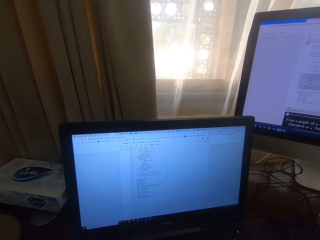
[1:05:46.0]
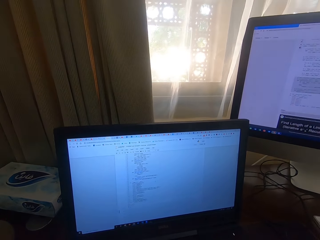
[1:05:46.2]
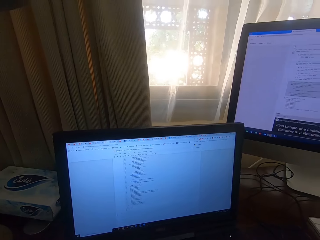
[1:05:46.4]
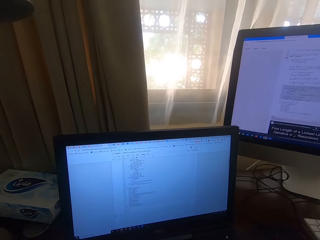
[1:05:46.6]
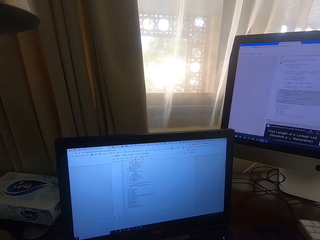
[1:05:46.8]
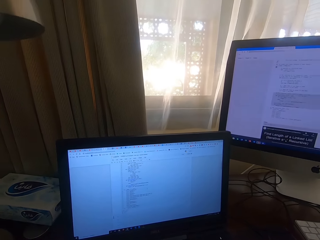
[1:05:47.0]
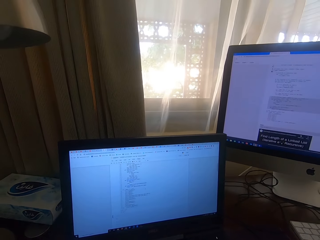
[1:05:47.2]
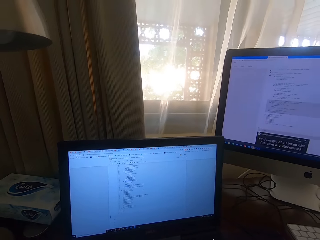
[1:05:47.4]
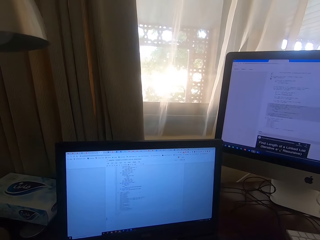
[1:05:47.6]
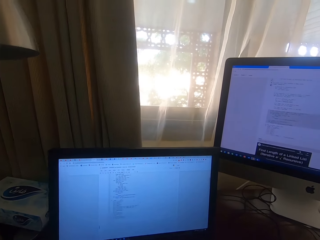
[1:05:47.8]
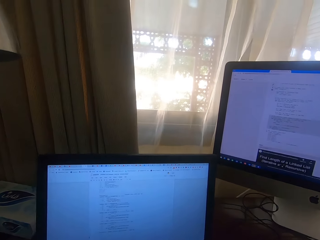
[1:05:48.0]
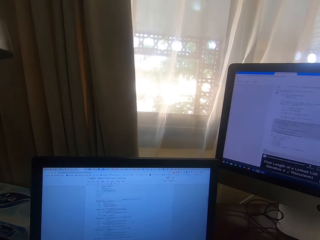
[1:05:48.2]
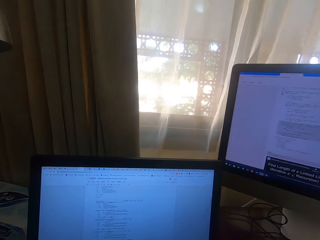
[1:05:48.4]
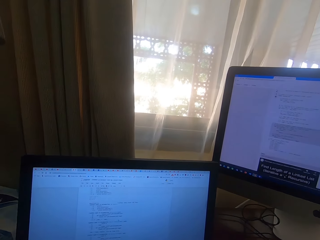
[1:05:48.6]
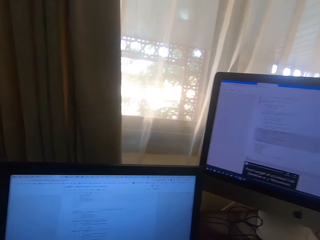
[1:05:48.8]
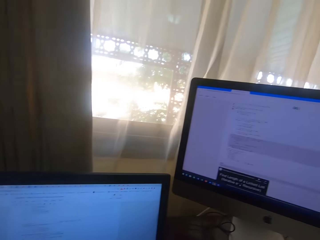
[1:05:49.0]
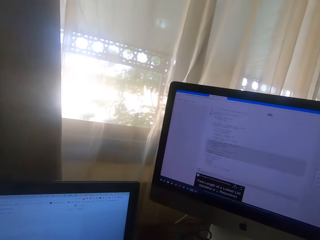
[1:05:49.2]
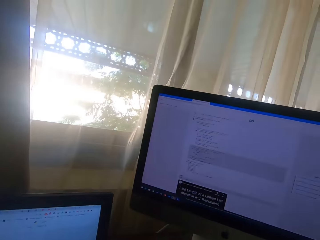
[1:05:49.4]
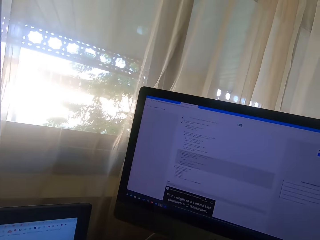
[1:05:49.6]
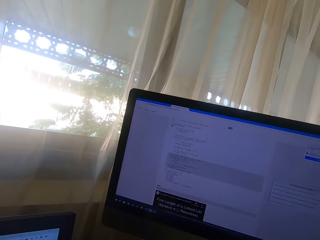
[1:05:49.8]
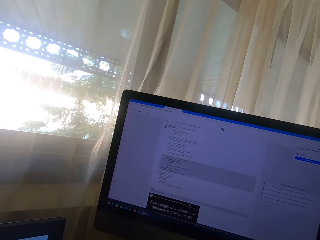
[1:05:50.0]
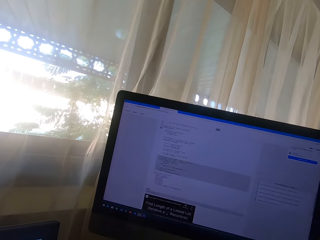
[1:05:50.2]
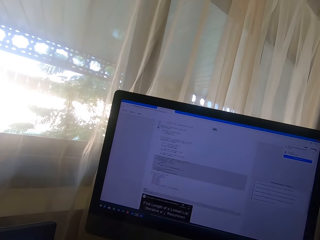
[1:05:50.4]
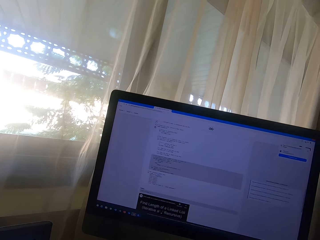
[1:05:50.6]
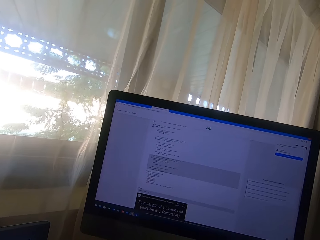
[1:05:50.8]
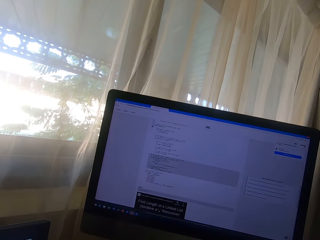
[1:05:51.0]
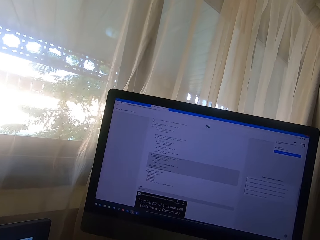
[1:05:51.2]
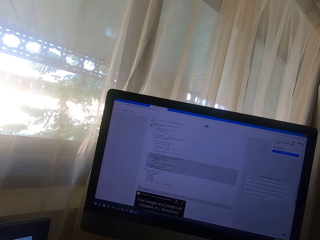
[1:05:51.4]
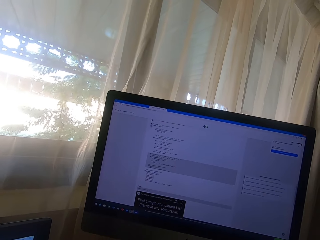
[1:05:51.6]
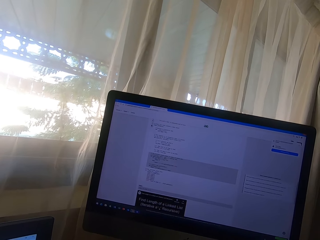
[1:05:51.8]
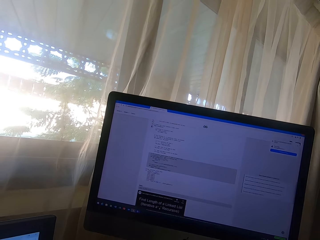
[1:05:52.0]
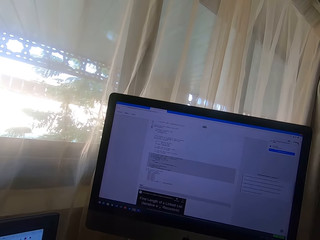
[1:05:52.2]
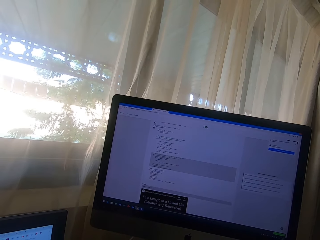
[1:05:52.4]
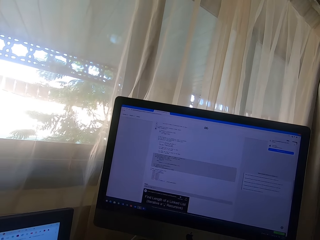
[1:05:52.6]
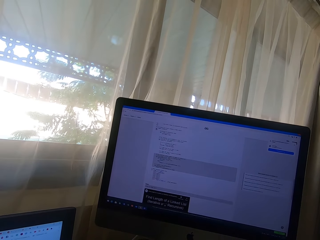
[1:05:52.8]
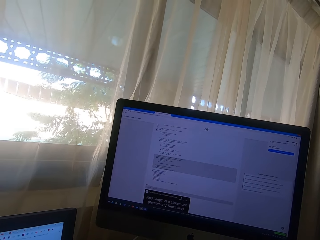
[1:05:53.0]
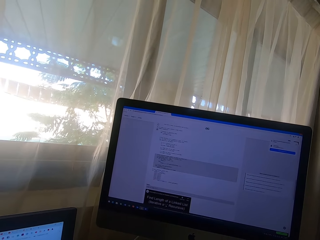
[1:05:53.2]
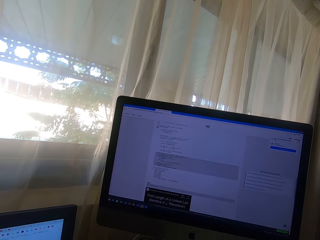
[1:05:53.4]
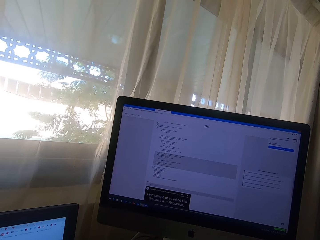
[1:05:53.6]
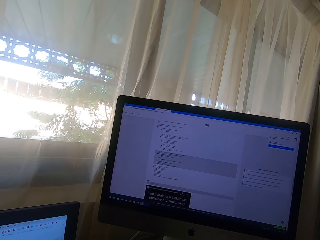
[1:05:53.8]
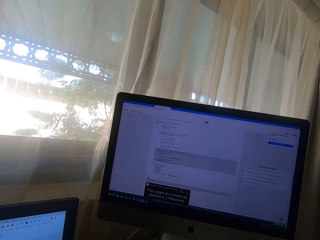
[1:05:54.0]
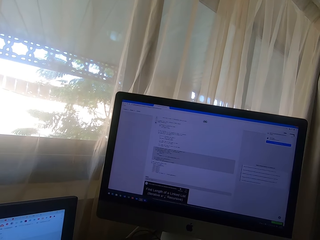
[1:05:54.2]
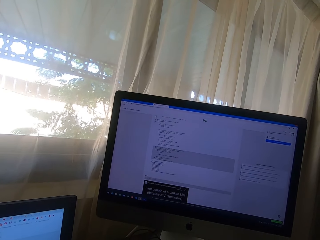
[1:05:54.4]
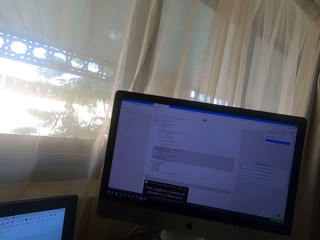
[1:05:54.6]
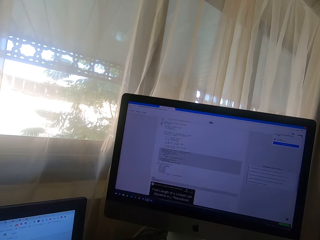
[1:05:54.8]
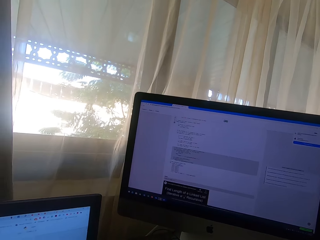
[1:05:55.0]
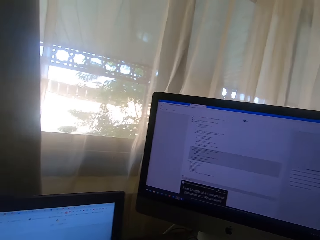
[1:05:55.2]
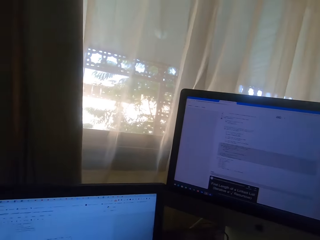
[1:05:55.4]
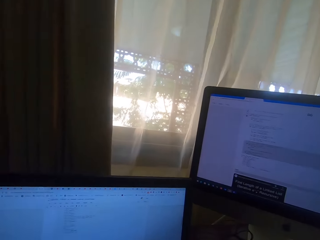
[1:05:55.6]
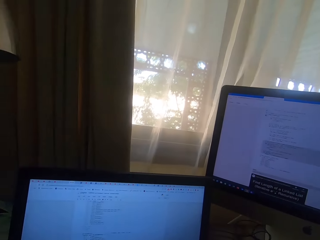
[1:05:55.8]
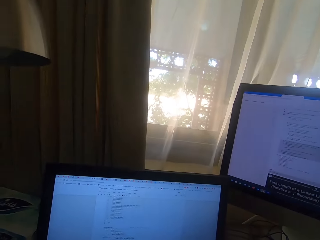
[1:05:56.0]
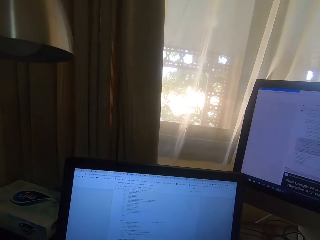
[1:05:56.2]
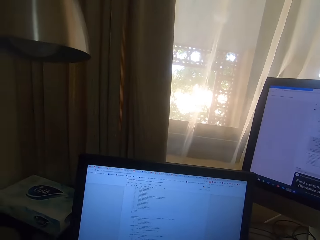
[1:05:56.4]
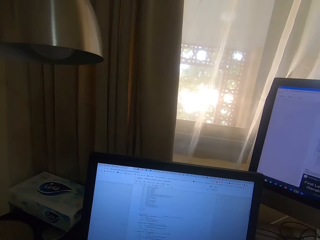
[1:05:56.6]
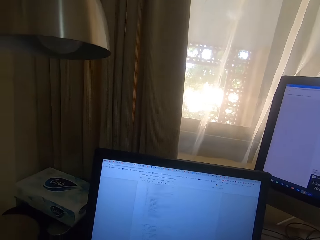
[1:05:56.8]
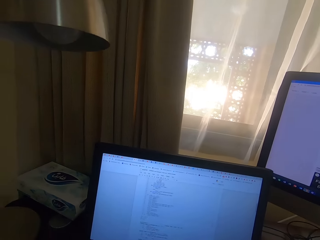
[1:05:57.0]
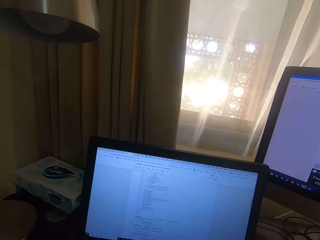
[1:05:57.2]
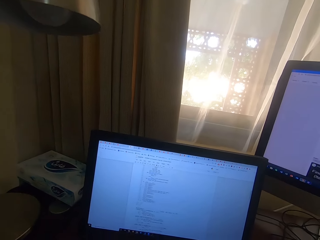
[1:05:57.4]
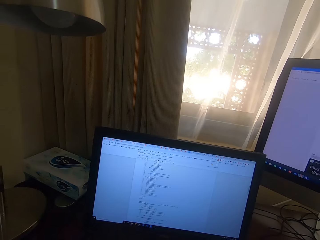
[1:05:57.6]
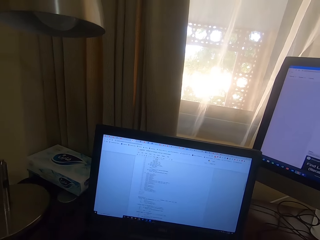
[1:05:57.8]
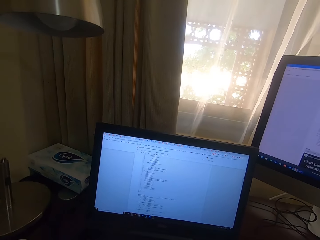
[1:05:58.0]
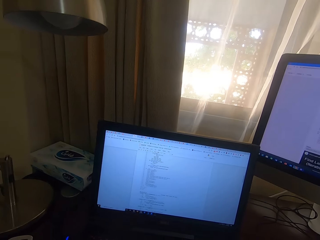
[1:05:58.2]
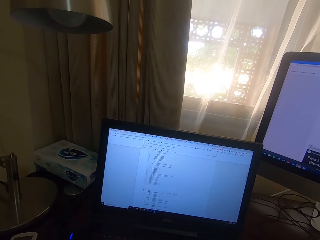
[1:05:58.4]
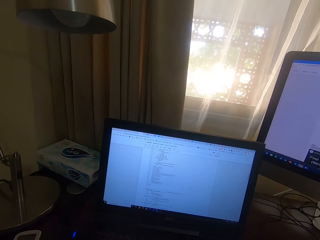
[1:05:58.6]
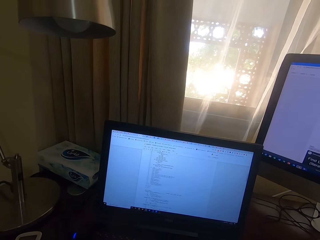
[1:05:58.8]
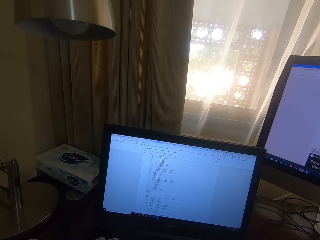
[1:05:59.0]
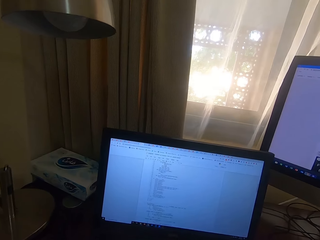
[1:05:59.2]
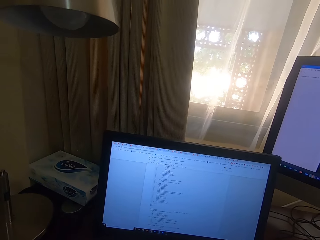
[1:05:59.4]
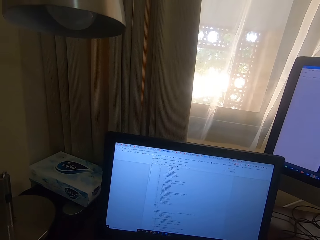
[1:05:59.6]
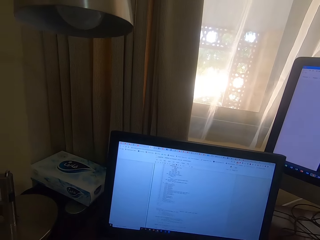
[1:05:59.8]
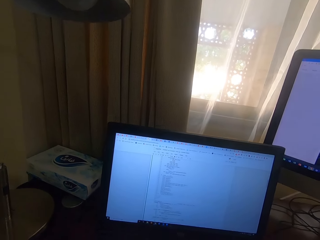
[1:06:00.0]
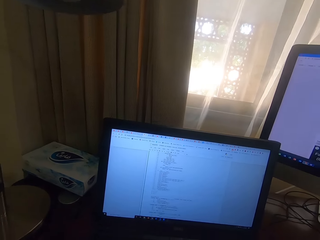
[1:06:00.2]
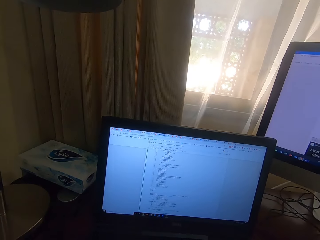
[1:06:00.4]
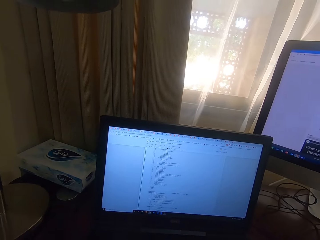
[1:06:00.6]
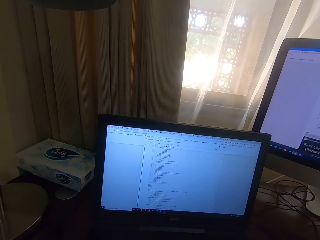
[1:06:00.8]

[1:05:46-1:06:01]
The camera wearer looks at the monitor. They look at the laptop.

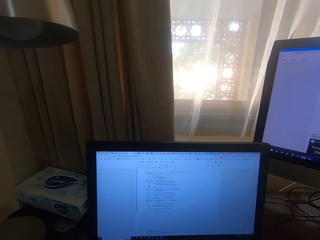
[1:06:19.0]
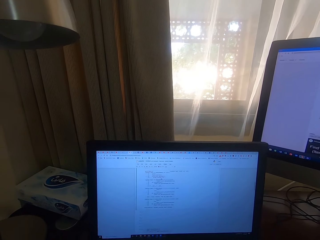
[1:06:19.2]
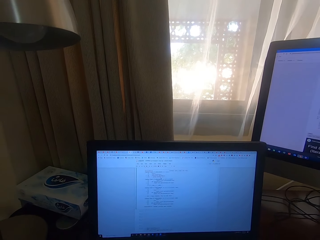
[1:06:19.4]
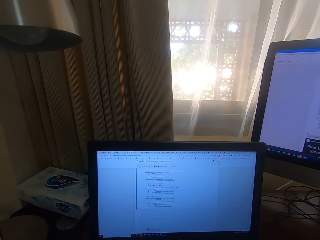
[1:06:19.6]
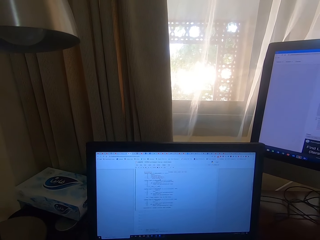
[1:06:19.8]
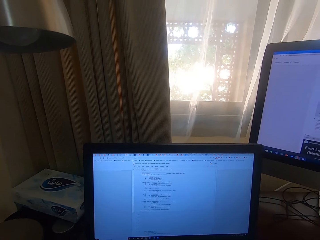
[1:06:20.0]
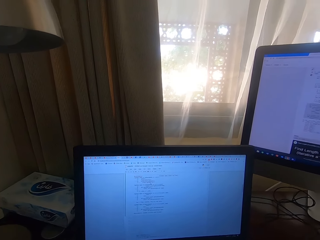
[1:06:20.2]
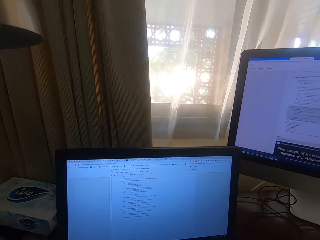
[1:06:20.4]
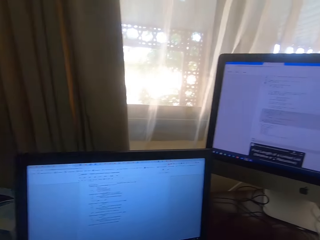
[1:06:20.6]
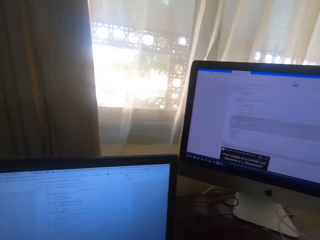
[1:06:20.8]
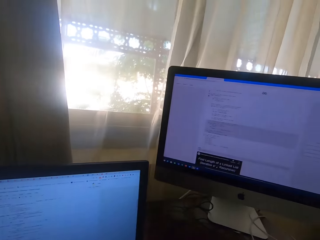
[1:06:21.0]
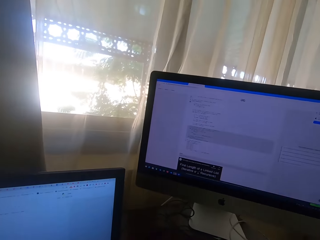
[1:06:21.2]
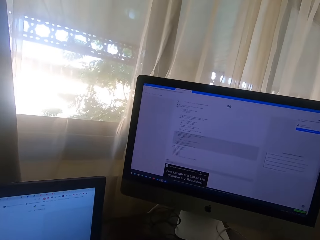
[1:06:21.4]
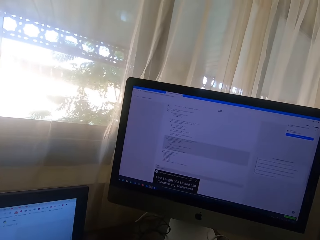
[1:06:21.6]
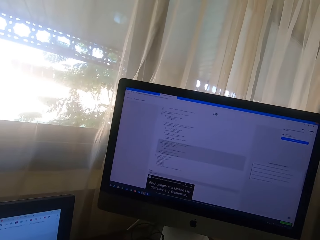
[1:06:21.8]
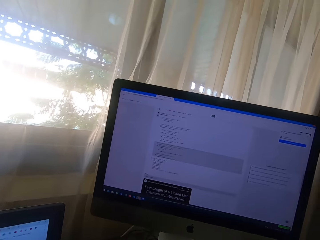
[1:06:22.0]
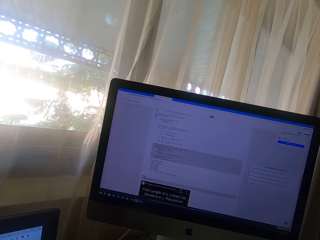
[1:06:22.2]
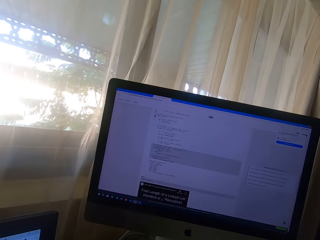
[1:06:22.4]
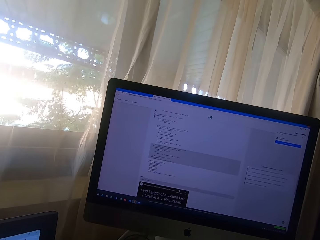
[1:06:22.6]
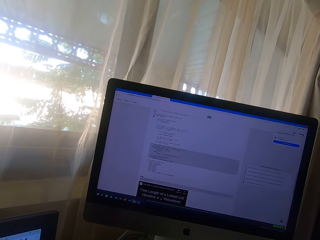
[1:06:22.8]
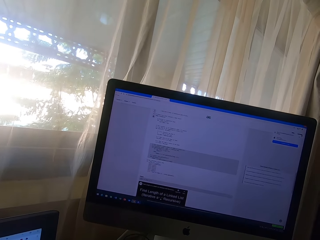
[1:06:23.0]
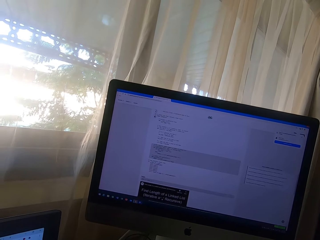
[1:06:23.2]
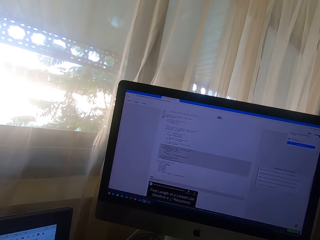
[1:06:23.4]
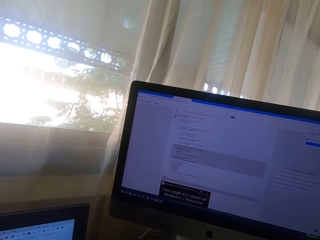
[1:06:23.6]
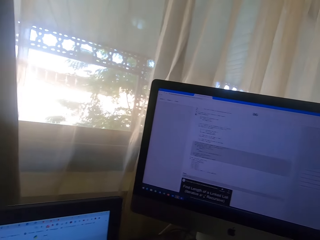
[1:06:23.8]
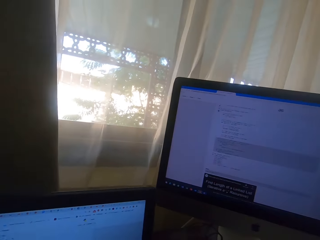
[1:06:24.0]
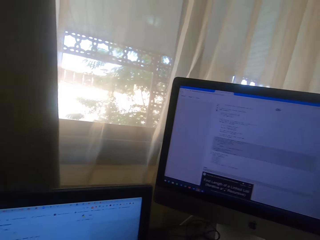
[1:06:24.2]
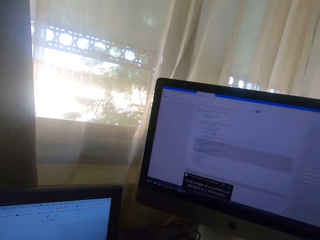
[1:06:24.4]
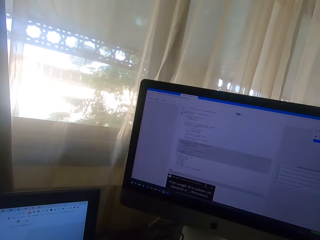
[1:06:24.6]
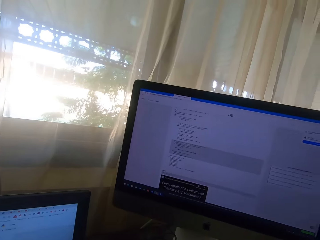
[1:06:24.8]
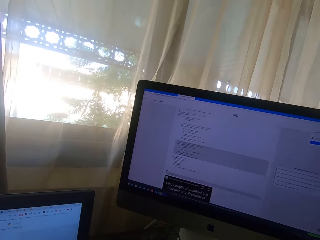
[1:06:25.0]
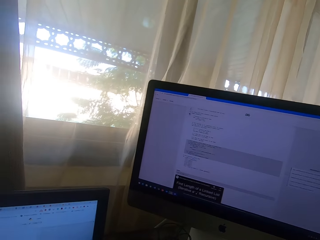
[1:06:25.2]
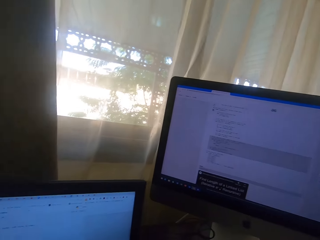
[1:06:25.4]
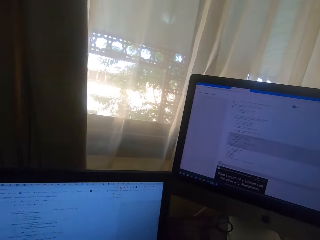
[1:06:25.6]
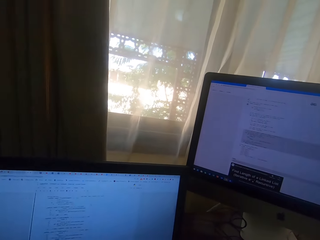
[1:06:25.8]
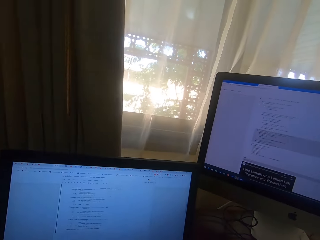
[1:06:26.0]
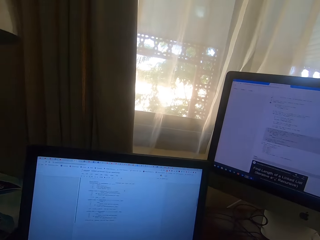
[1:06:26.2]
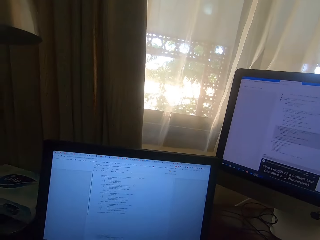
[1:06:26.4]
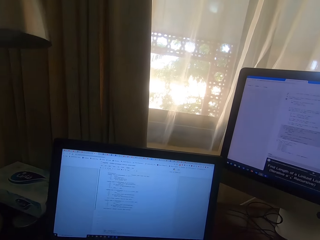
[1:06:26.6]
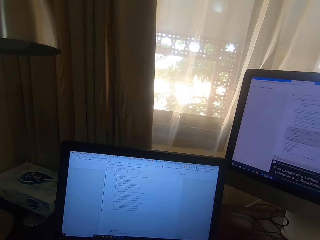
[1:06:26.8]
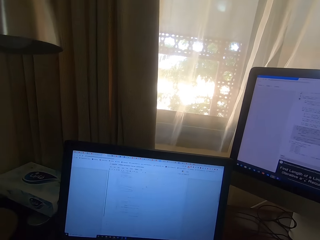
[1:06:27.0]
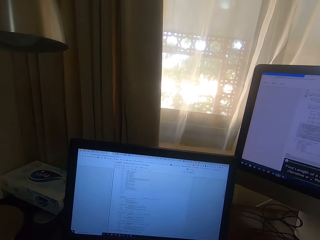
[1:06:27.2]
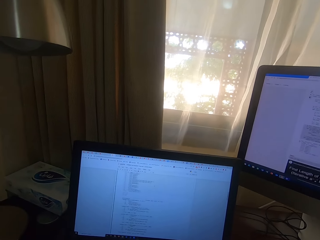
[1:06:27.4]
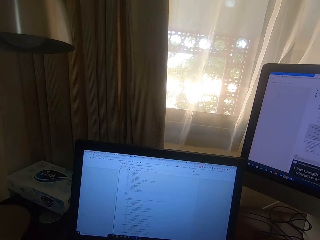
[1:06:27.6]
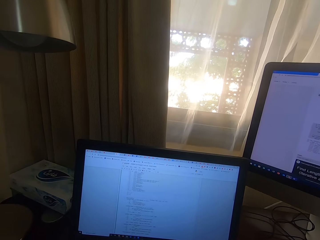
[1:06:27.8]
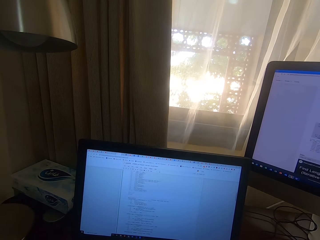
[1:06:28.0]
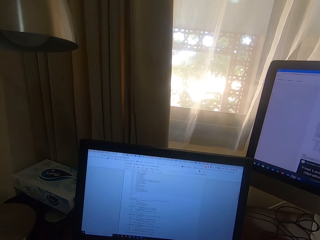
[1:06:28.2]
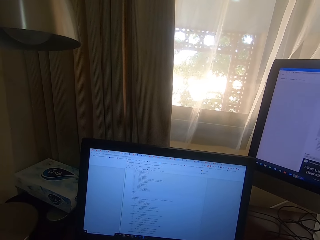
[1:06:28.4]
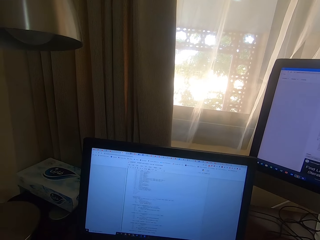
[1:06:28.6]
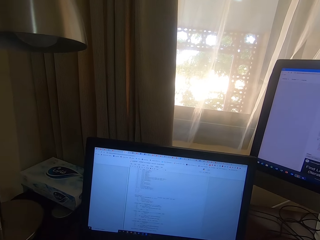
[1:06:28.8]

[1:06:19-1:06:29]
The camera wearer looks at the monitor. They look at the laptop.
